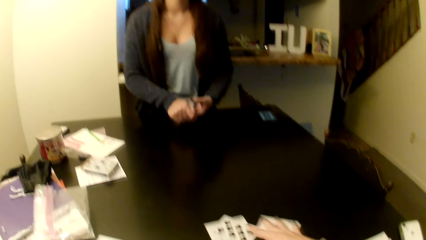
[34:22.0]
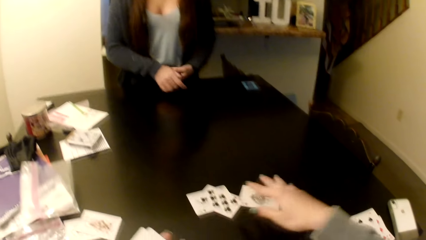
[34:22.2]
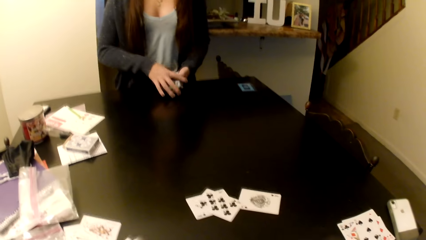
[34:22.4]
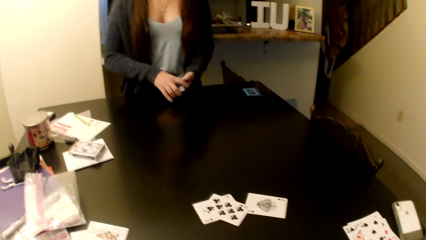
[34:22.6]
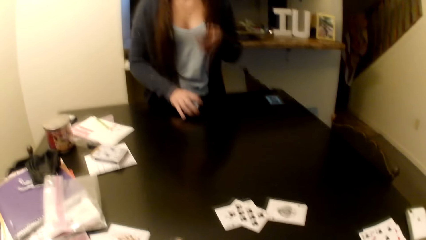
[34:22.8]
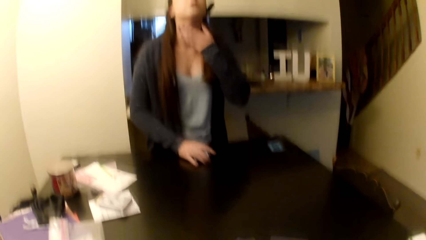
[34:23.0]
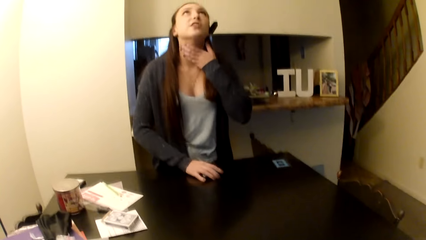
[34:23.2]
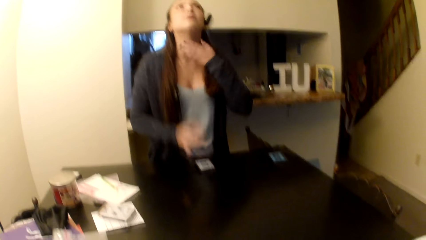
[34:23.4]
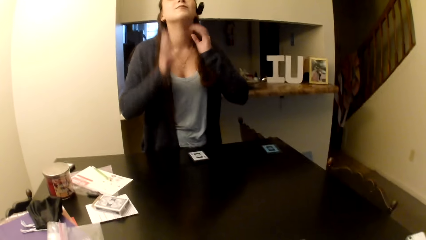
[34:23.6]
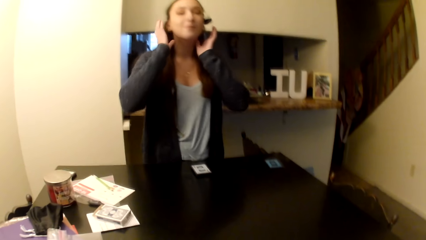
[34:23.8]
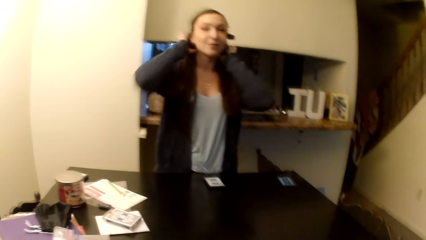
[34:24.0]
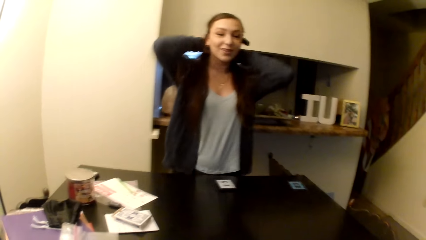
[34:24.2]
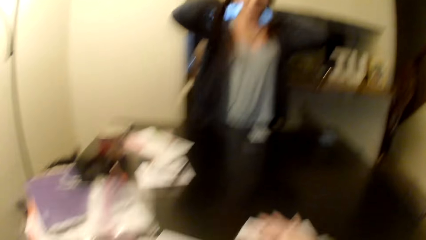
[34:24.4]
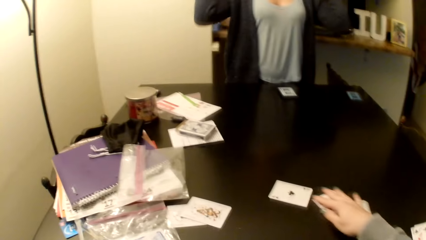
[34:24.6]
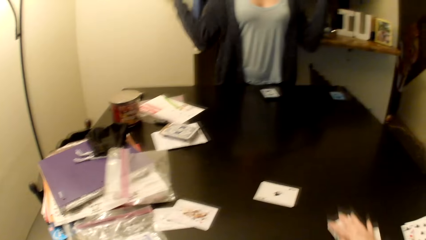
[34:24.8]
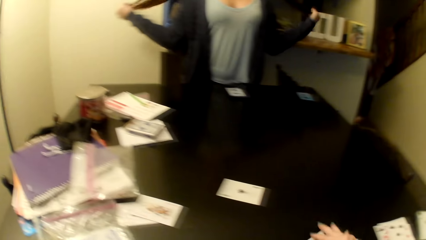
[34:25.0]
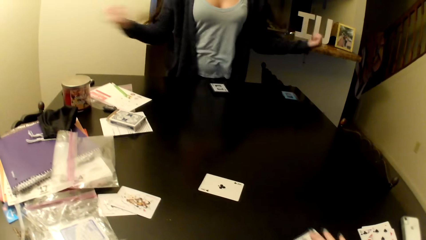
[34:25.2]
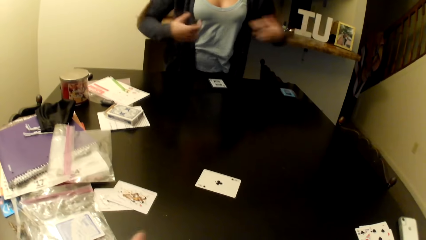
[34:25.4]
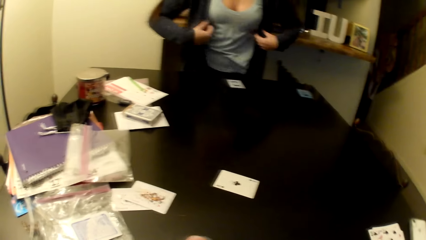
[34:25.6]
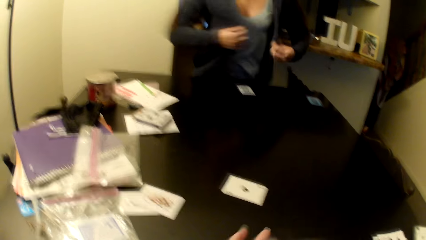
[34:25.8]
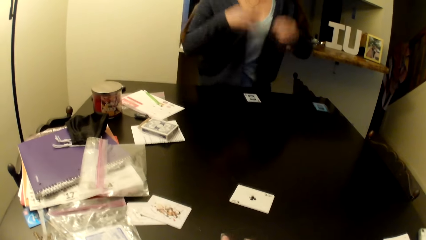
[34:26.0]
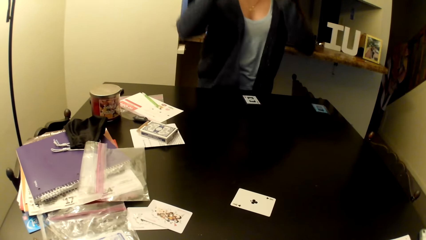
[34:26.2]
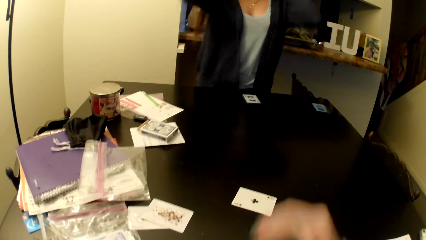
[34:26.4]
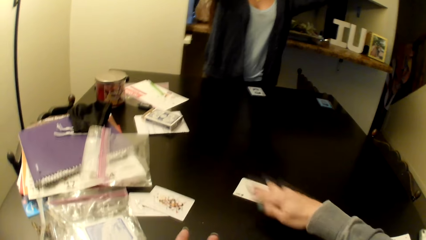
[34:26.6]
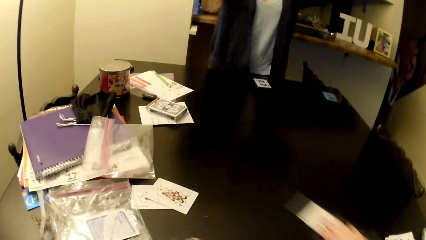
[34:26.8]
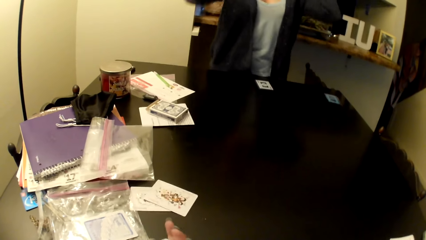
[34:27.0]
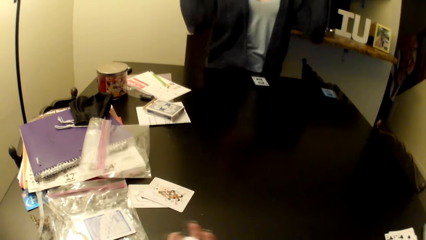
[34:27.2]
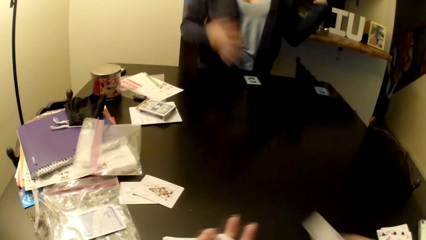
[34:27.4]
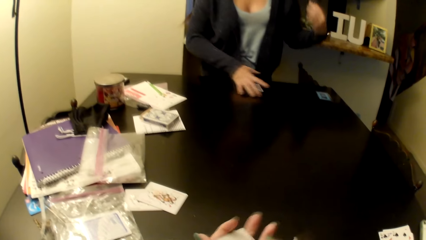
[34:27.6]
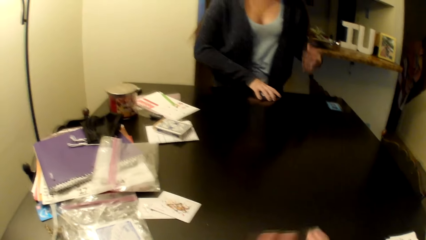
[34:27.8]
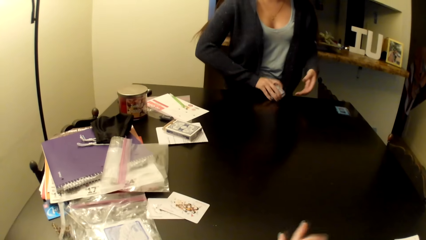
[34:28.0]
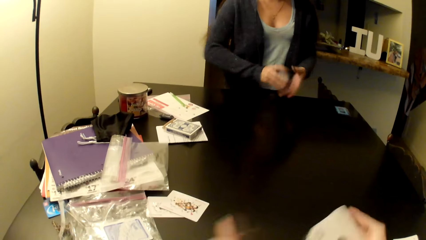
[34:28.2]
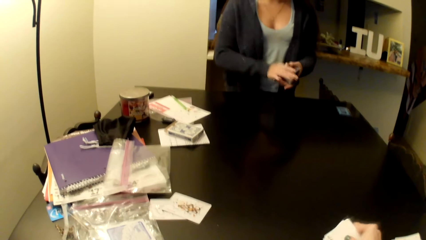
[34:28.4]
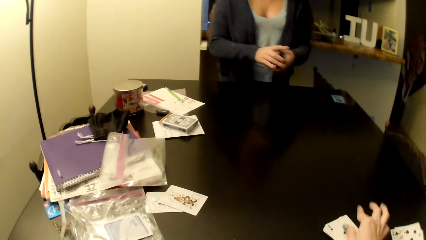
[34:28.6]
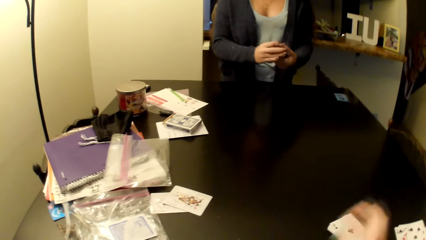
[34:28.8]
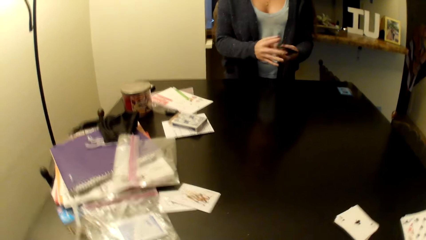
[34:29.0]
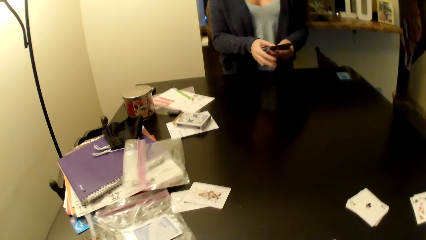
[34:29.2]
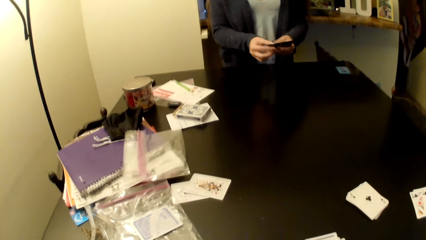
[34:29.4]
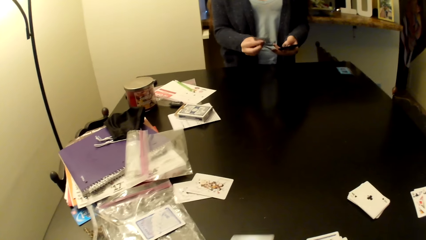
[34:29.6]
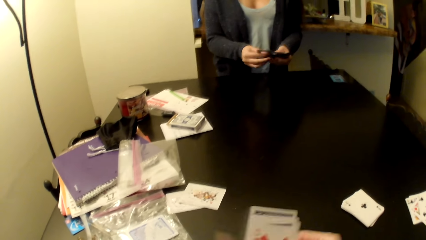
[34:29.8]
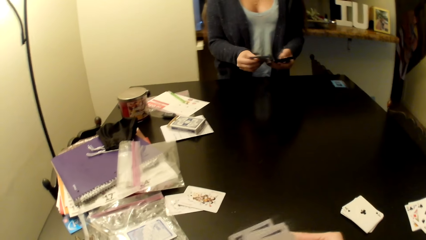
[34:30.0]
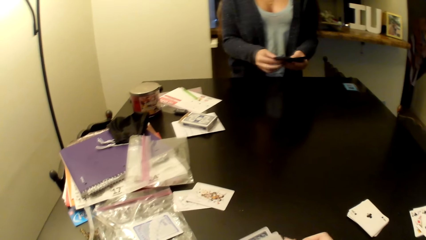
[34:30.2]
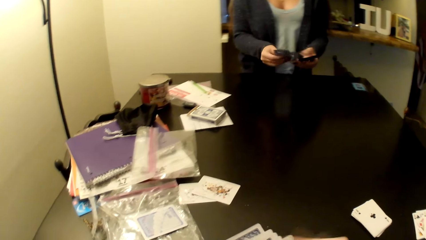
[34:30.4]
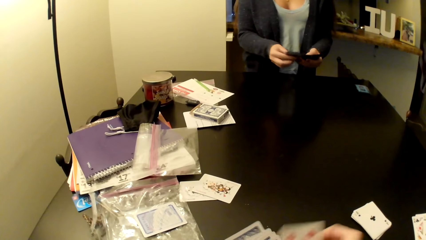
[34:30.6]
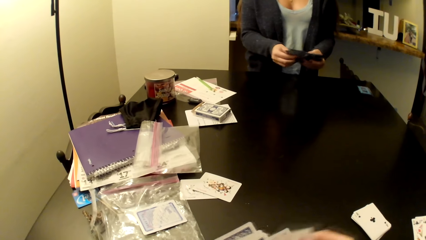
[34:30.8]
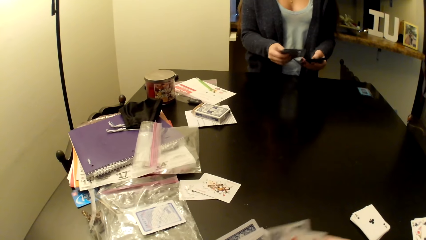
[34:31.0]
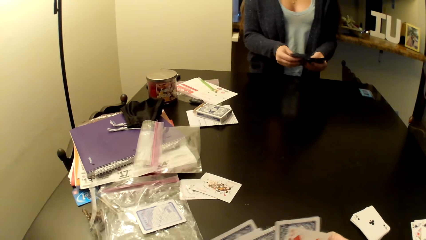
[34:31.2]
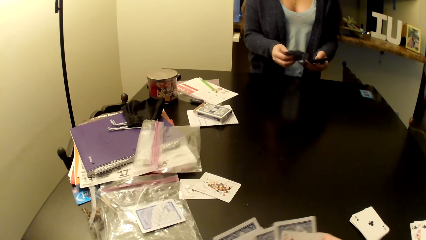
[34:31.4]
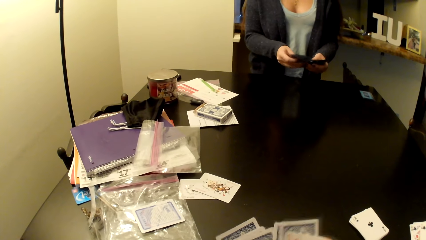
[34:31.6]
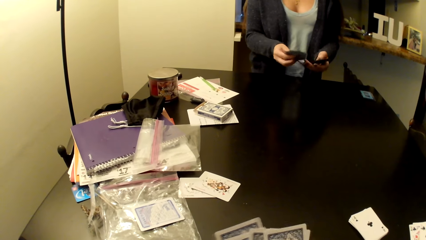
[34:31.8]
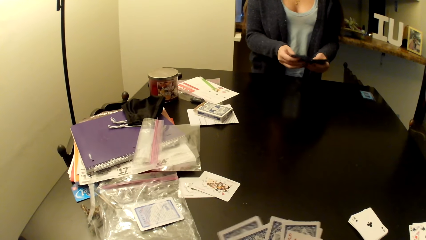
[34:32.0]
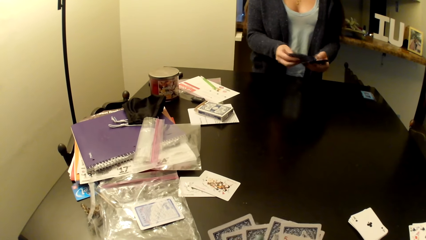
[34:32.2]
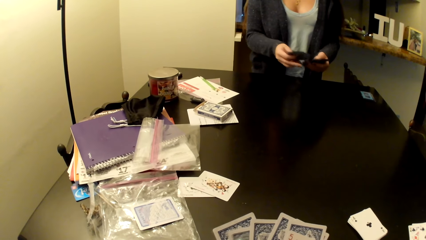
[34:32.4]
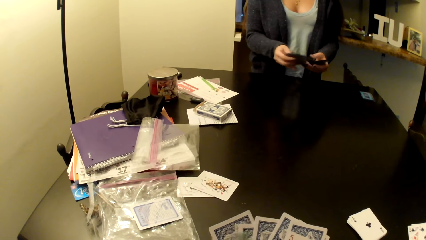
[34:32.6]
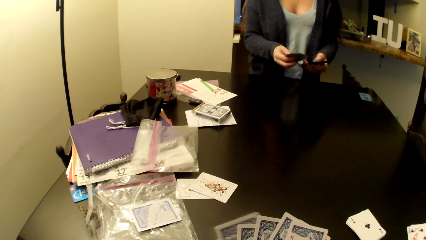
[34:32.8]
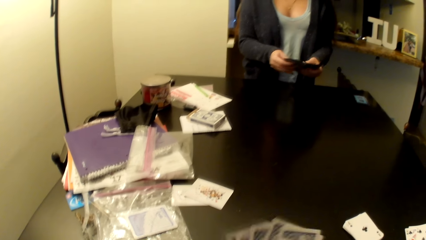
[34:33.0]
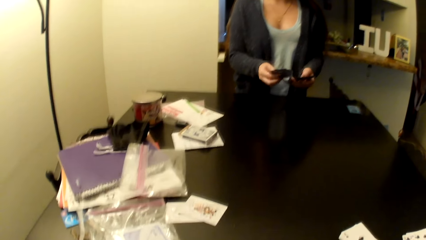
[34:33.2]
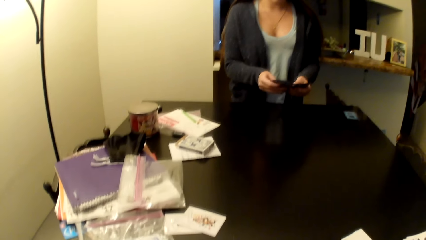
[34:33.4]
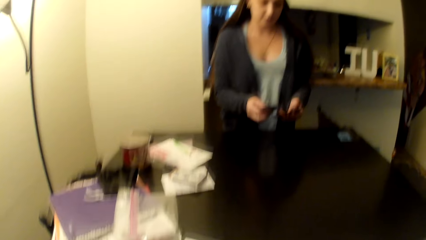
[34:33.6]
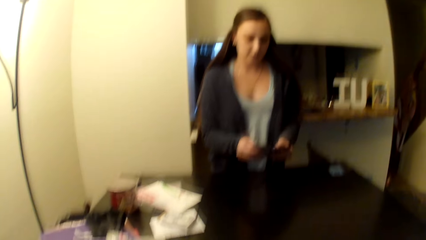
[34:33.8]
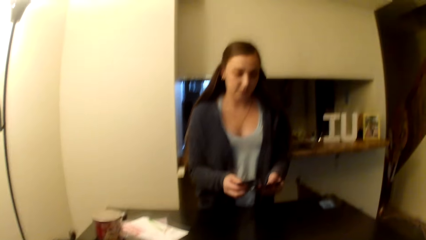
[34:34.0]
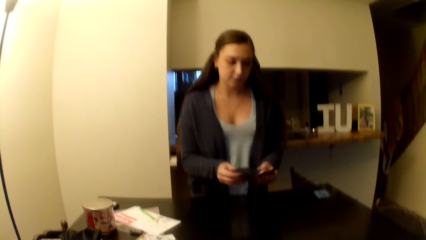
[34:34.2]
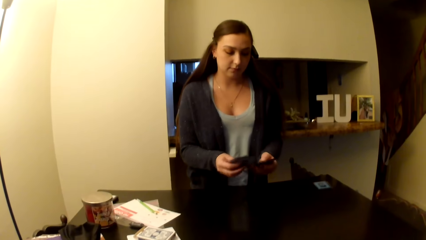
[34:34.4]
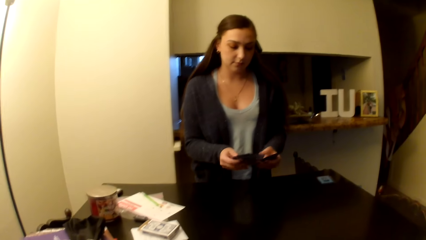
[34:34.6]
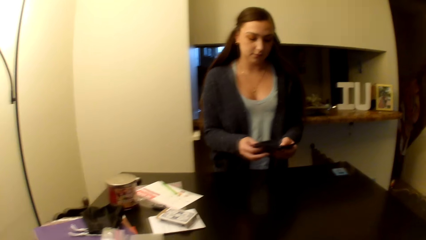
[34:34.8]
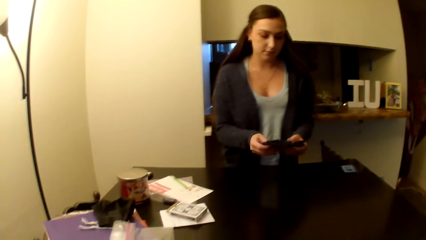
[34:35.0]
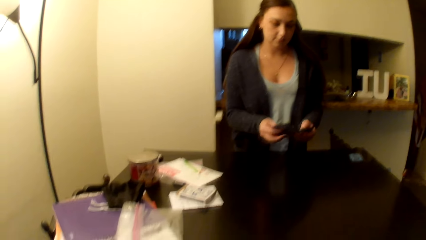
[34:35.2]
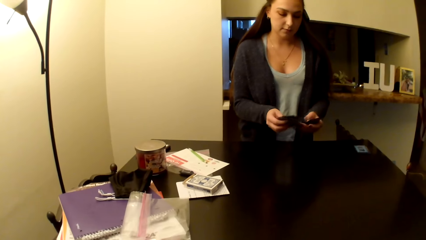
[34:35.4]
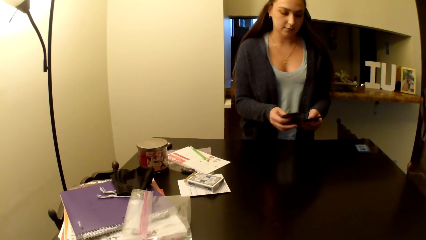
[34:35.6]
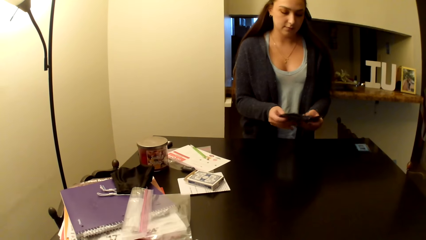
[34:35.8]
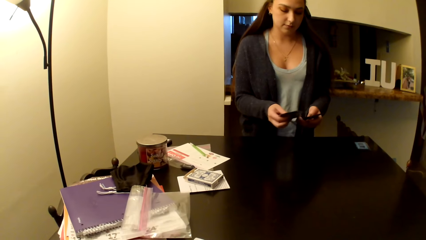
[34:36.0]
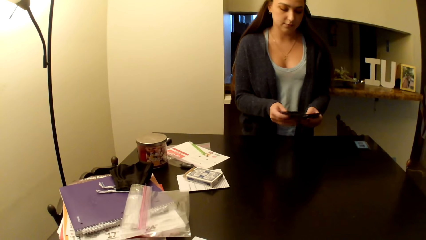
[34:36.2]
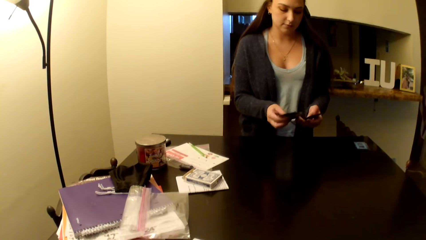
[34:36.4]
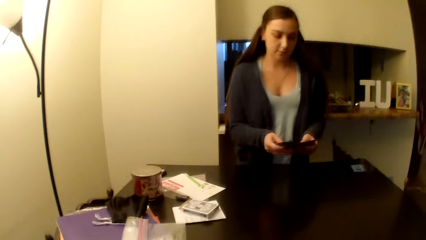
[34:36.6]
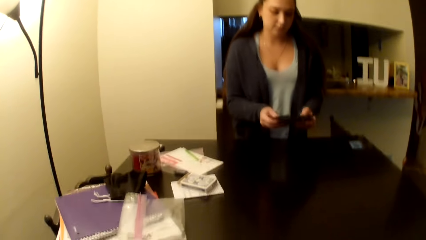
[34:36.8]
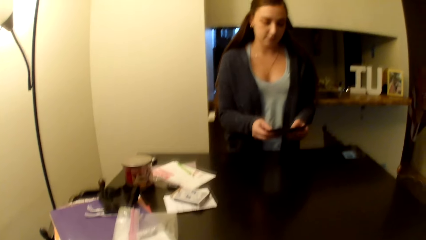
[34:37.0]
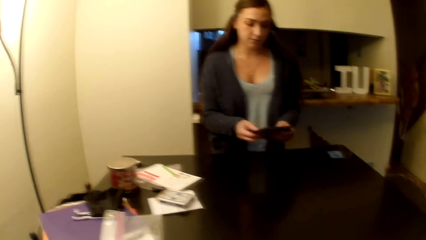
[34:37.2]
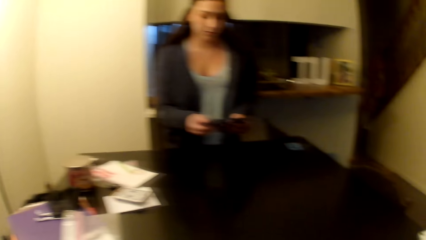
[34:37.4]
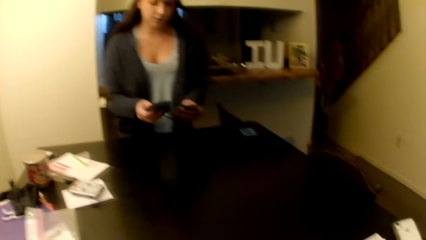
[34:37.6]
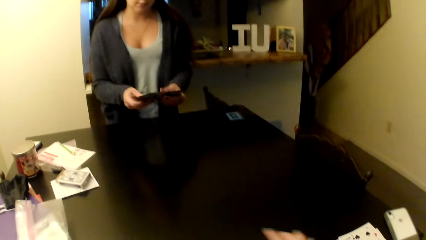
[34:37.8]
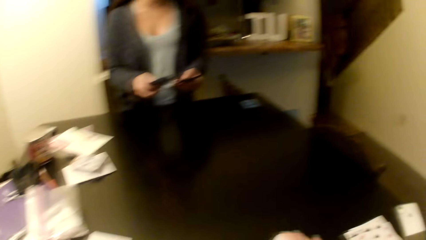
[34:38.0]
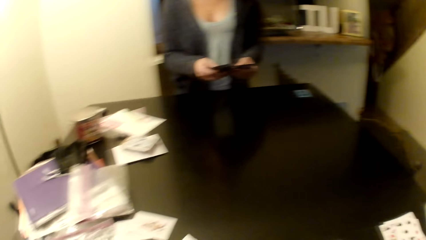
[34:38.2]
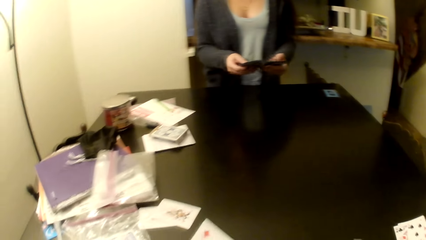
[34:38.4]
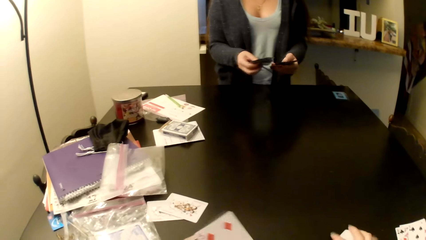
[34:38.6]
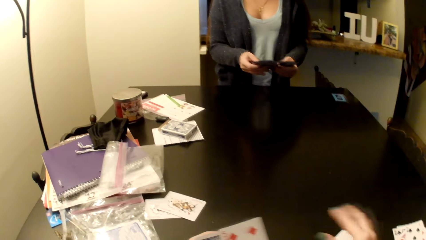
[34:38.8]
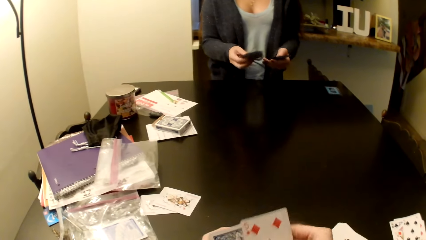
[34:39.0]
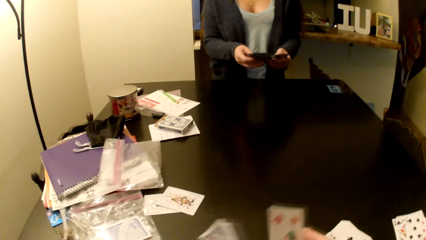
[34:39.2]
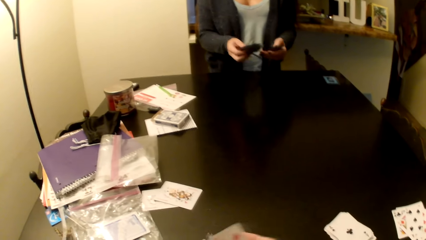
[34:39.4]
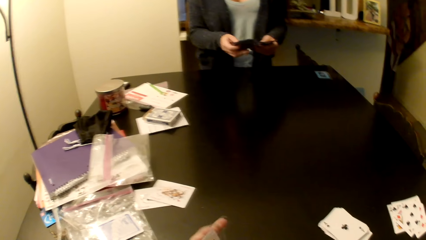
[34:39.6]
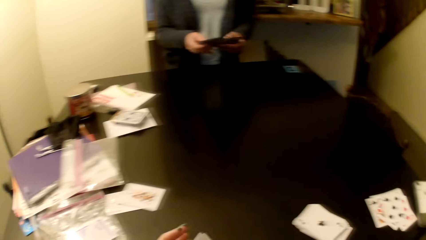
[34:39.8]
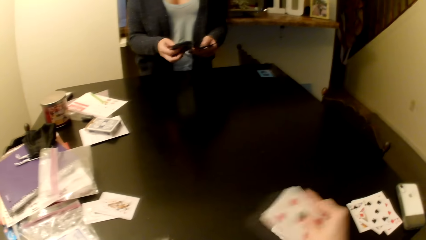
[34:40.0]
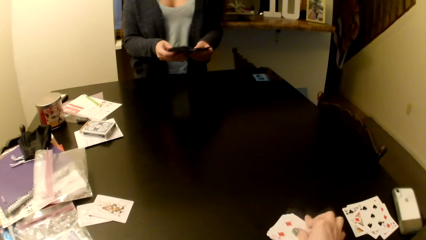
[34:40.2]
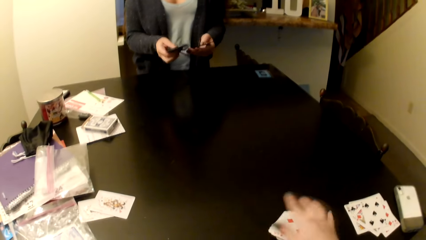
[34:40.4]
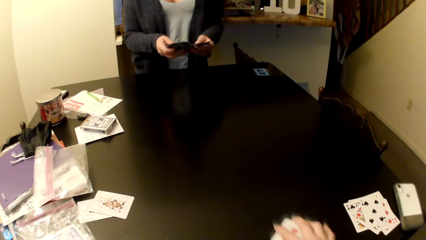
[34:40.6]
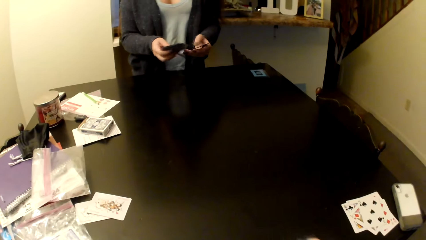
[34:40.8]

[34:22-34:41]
The woman pulls her hair and shuffles cards.
